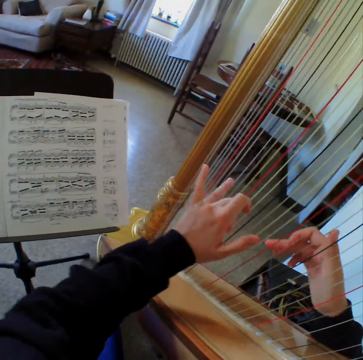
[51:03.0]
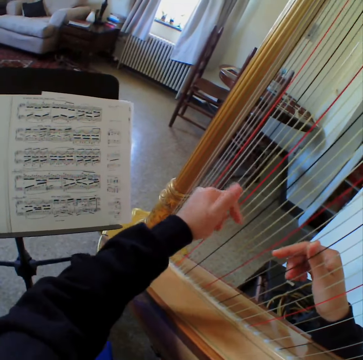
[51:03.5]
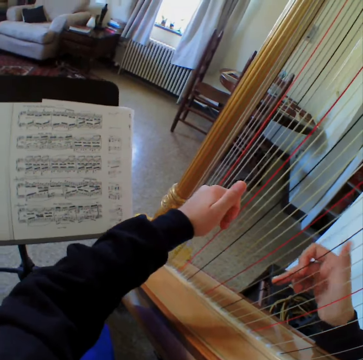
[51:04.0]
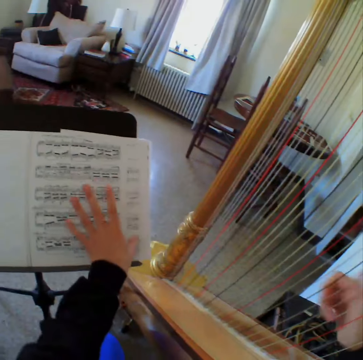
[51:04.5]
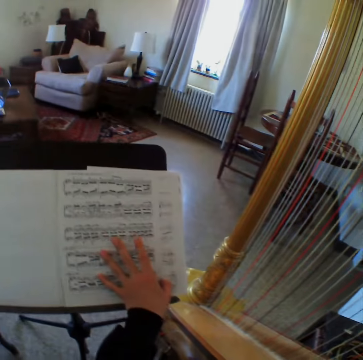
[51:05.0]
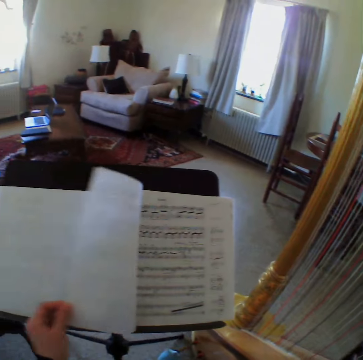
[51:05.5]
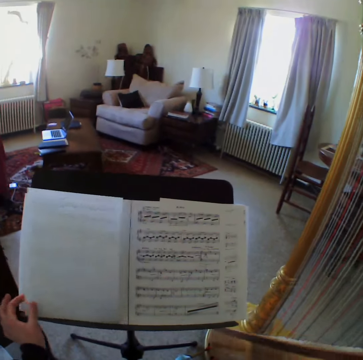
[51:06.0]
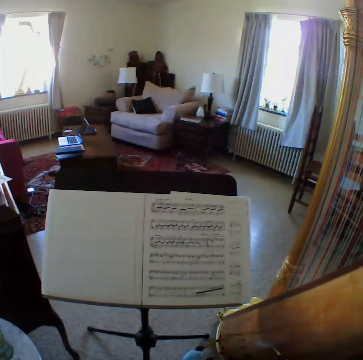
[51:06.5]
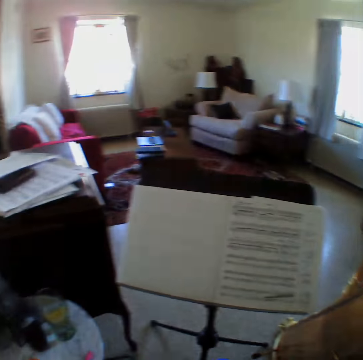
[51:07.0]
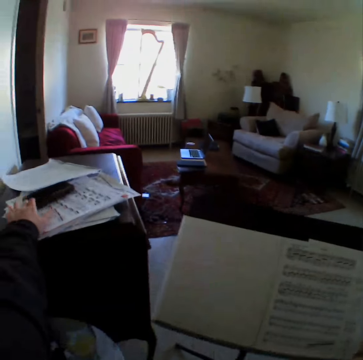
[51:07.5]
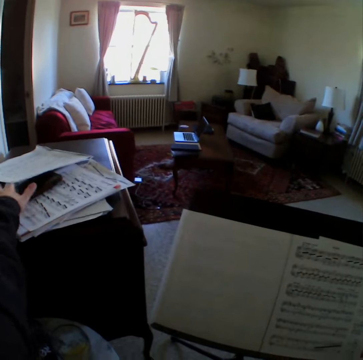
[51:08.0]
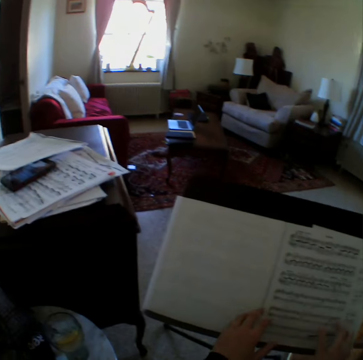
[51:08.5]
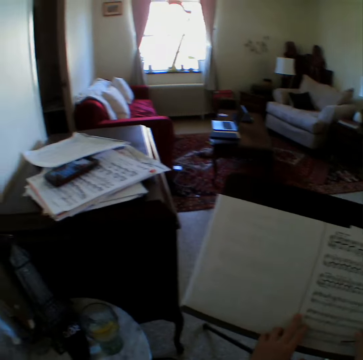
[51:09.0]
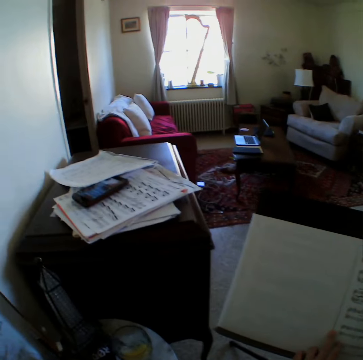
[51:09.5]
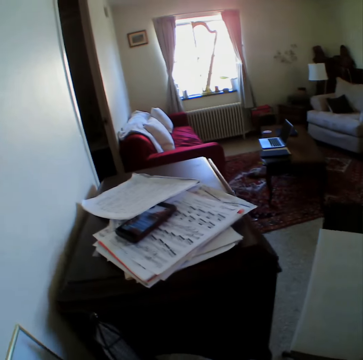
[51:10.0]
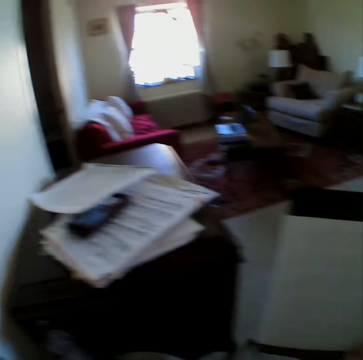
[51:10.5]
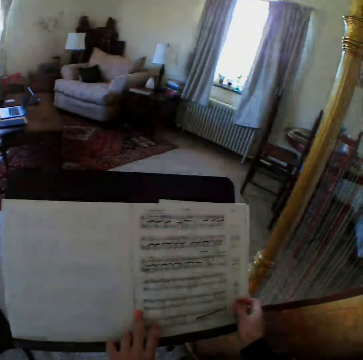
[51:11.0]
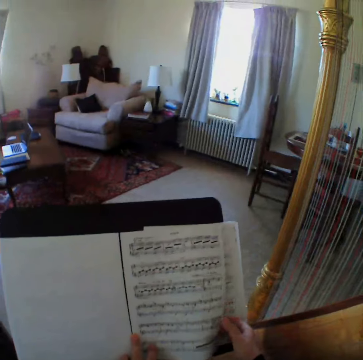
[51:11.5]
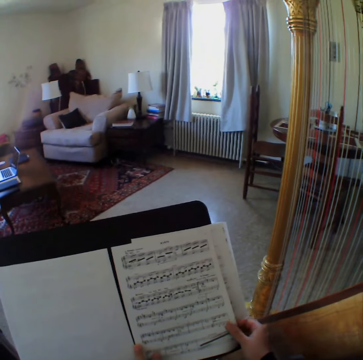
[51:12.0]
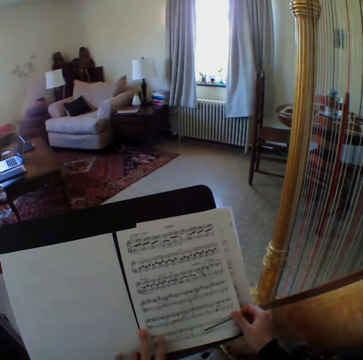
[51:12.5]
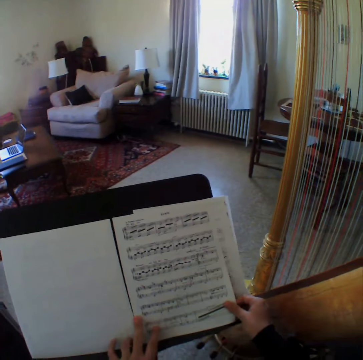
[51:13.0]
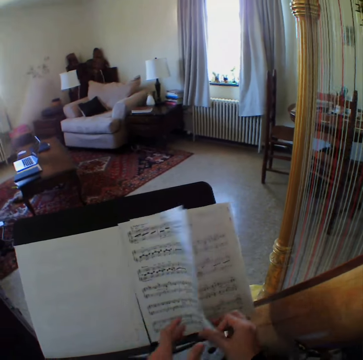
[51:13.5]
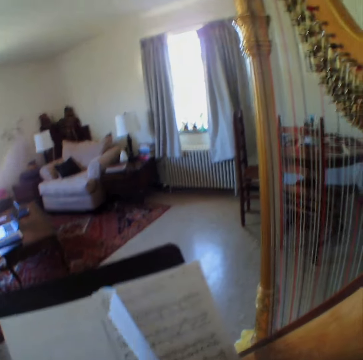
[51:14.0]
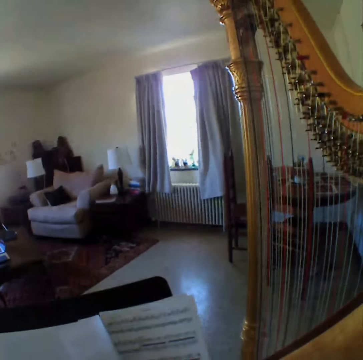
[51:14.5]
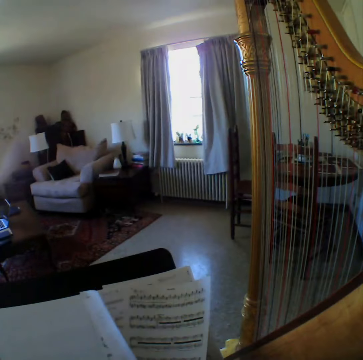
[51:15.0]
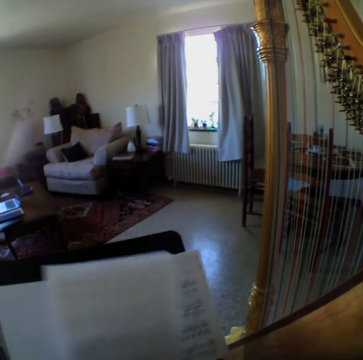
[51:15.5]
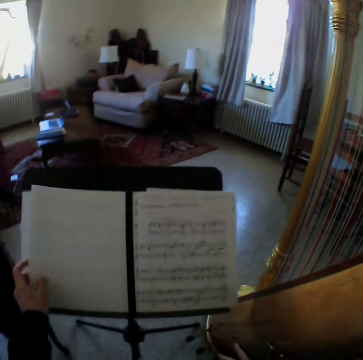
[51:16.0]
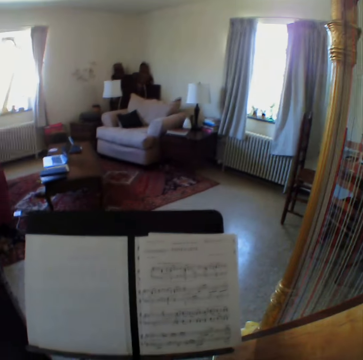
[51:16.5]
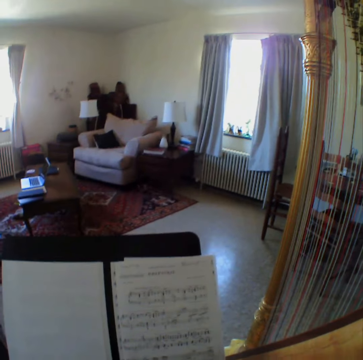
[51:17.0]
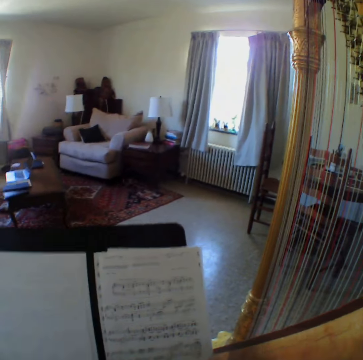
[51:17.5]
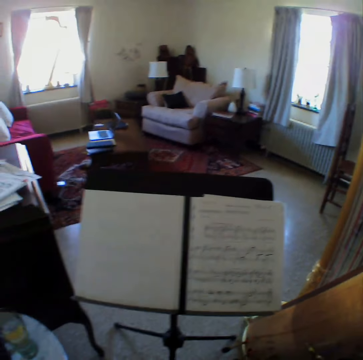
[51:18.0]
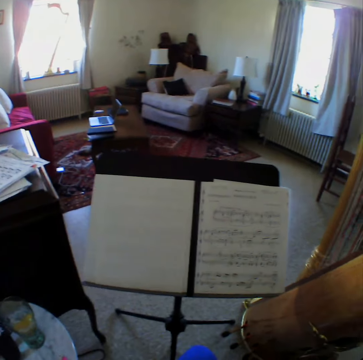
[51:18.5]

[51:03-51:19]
The camera wearer flips a page of the music book with her left hand. She taps on a phone. She touches pages of the music book placed on a table with her left hand. She reads in the book. She flips two pages of the music book with both hands. She looks around.

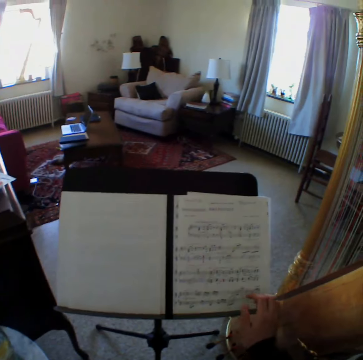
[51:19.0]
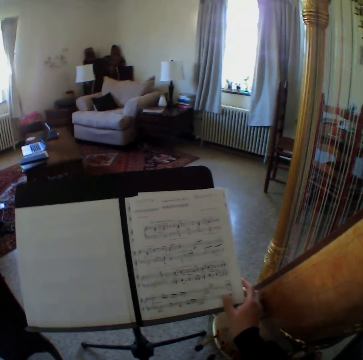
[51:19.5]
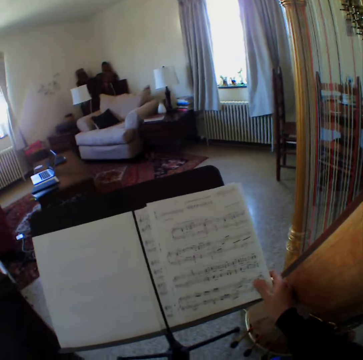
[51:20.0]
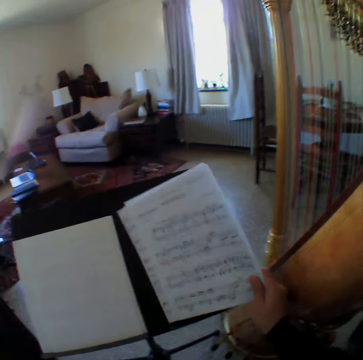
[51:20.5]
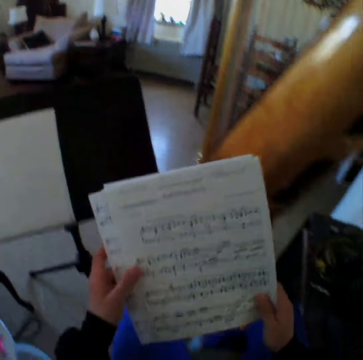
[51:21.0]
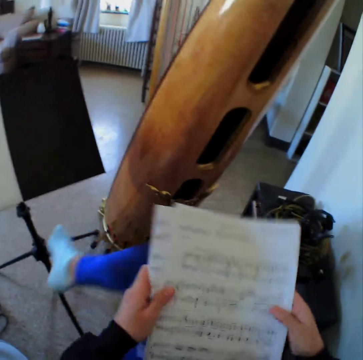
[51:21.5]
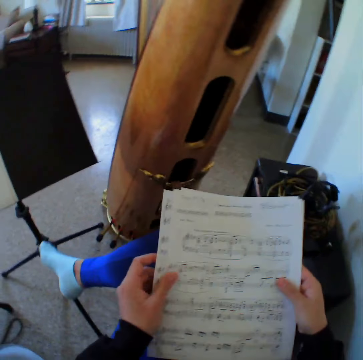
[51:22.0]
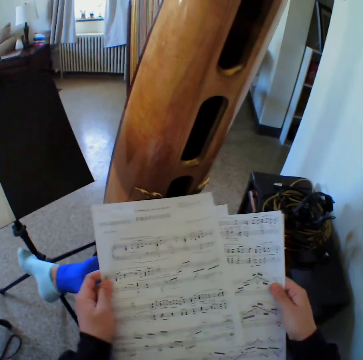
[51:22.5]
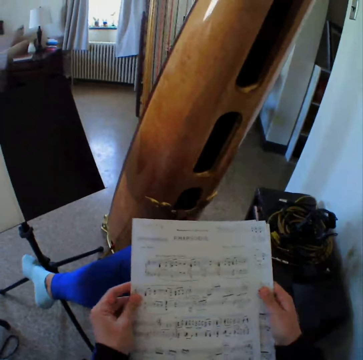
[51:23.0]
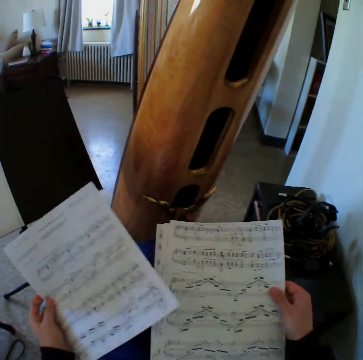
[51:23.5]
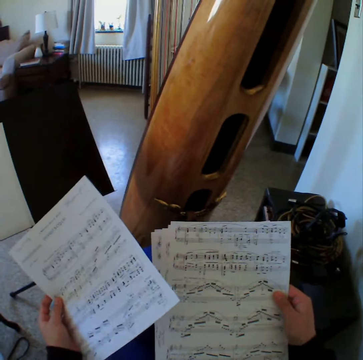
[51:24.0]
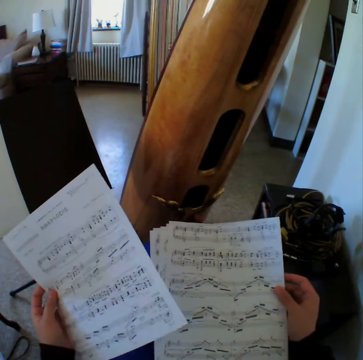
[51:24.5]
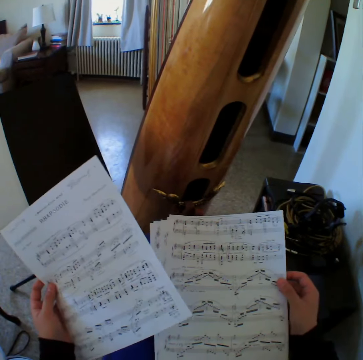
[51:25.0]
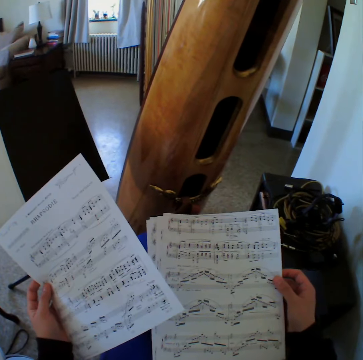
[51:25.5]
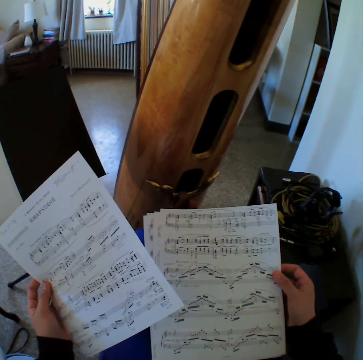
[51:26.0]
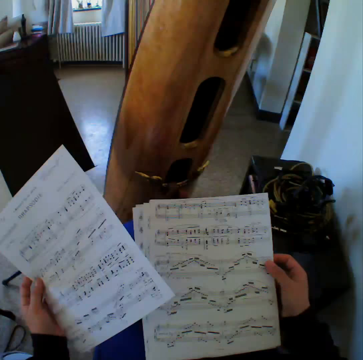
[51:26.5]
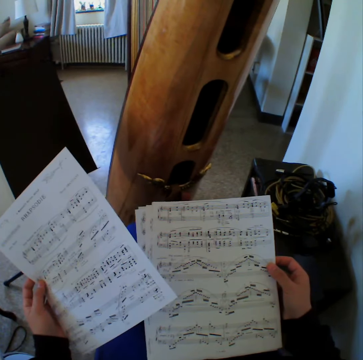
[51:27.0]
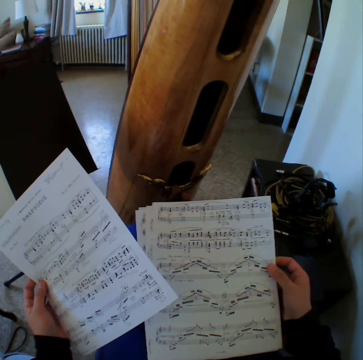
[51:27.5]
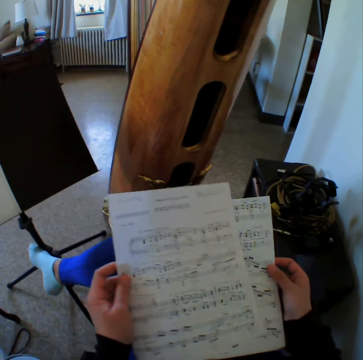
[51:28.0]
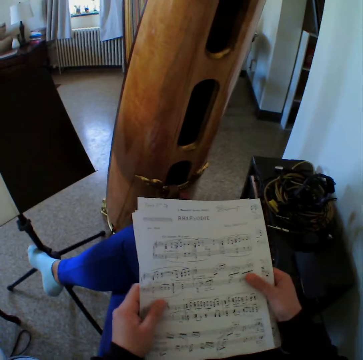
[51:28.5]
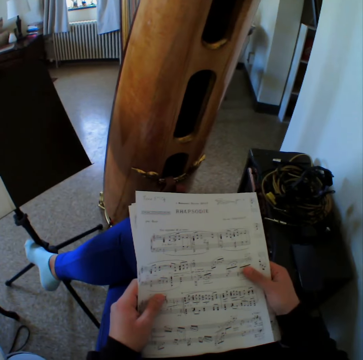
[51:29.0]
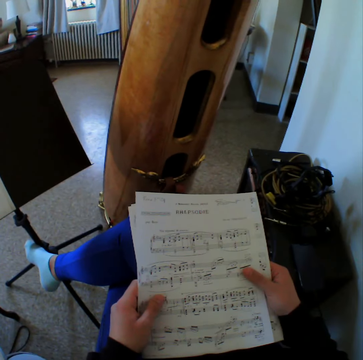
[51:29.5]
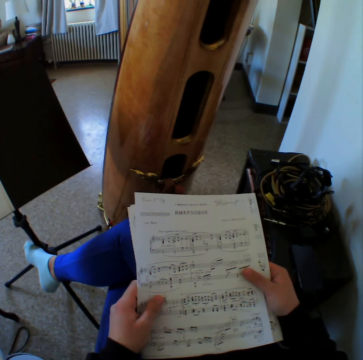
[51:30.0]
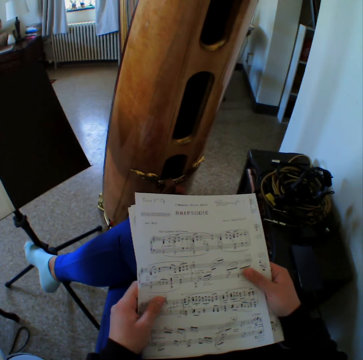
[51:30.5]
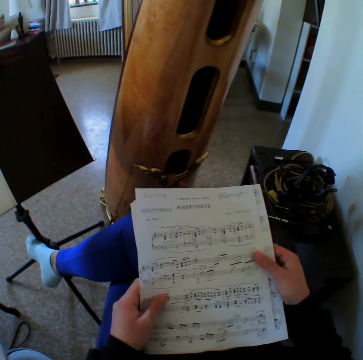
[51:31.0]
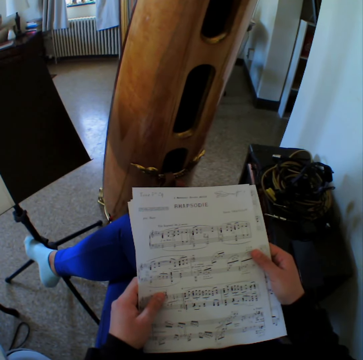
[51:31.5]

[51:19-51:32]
The camera wearer picks up the remaining notes of the music book on the table stand with her right hand. She holds the notes of the music book with both hands. She reads on the papers. She takes out a page from the notes of the music book with her left hand. She returns the page of the notes from the music book with her left hand.

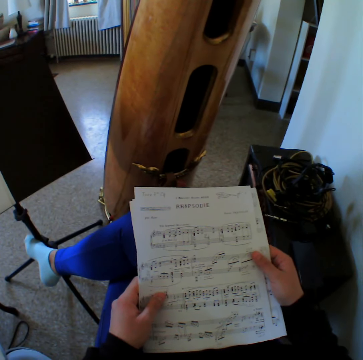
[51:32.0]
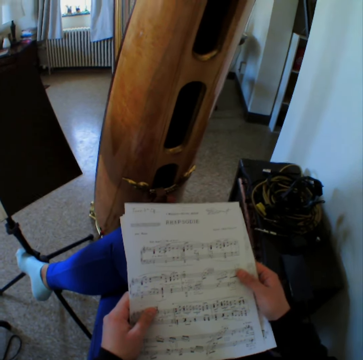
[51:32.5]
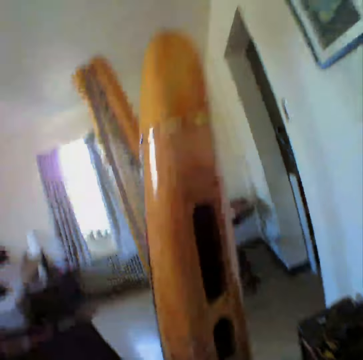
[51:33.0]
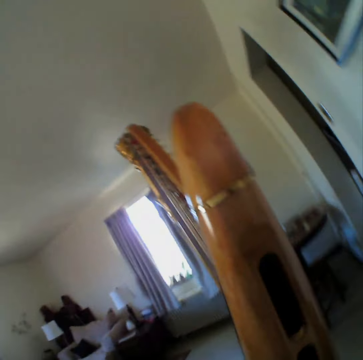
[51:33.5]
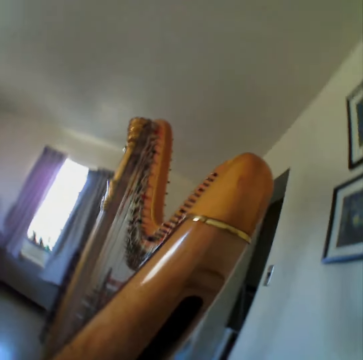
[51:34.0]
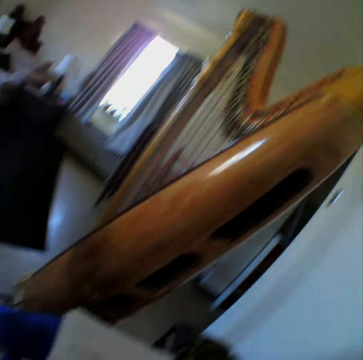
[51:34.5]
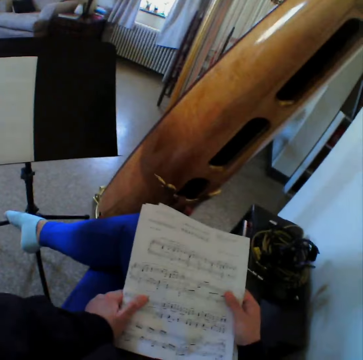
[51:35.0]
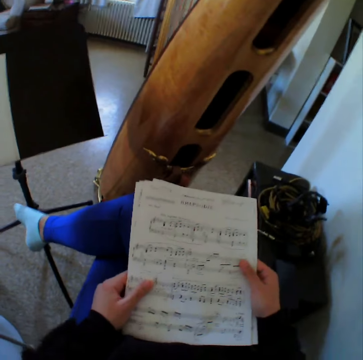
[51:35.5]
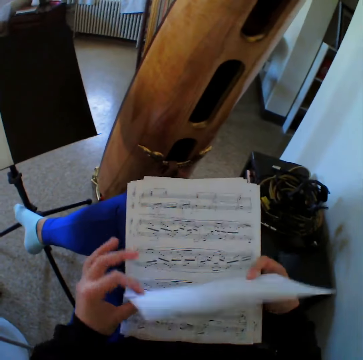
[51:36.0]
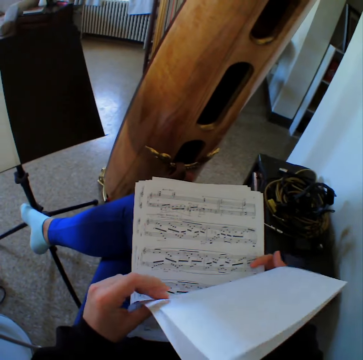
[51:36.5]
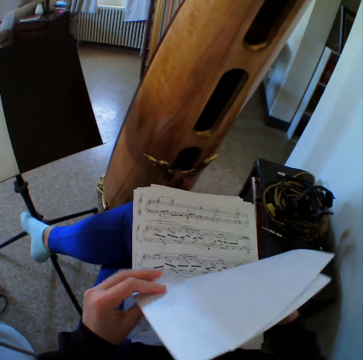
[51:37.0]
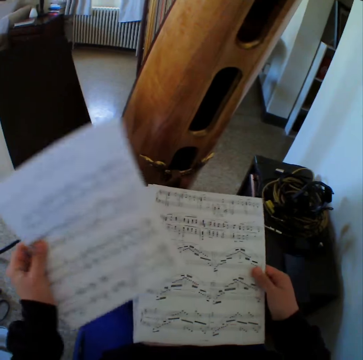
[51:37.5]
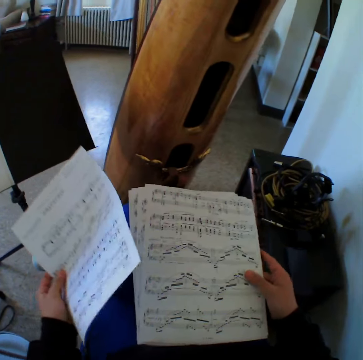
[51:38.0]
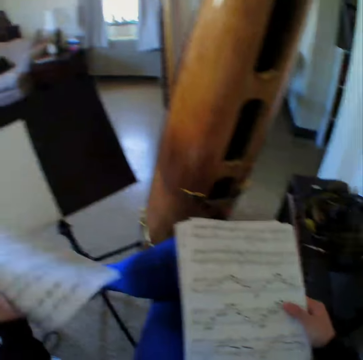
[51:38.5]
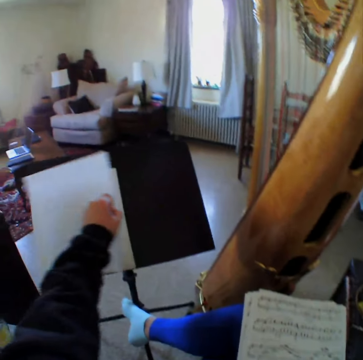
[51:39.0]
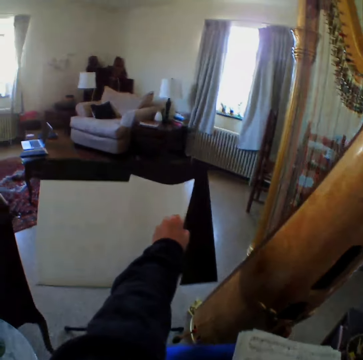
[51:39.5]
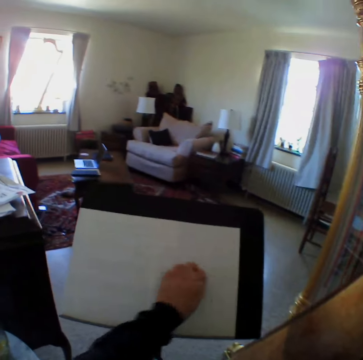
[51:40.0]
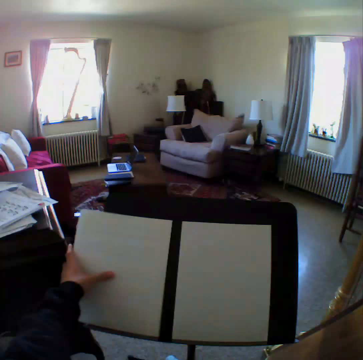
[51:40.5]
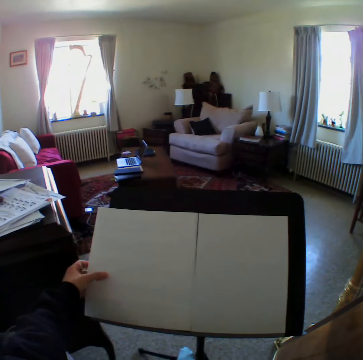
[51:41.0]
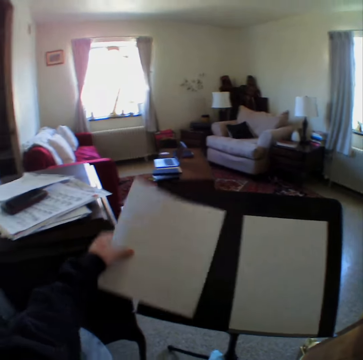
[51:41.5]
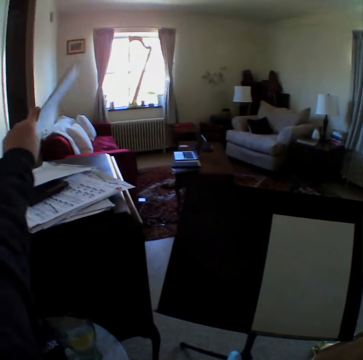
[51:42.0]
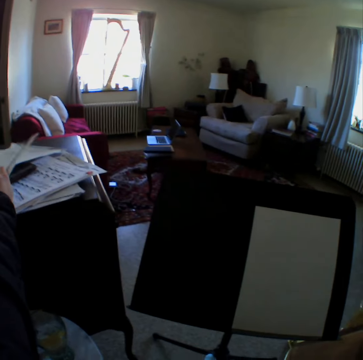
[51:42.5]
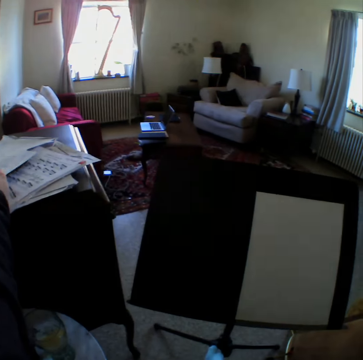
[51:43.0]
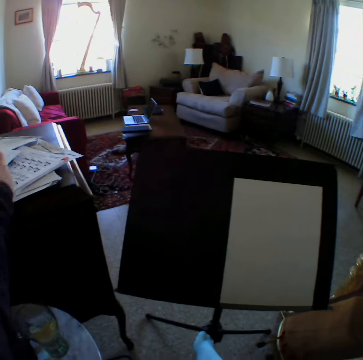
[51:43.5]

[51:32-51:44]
The camera wearer looks around. She reads on the papers. She shuffles through the notes in her hands with both hands. She picks a paper on the pile of papers in hand. She places a note on the music stand with her left hand from the notes in her hands. She takes out a music note from the music stand with her left hand. She places the music note on the table with her left hand.
